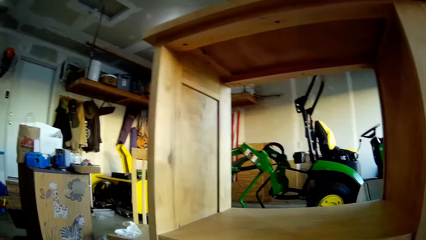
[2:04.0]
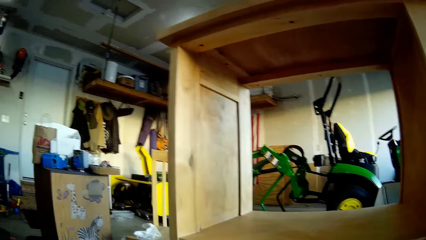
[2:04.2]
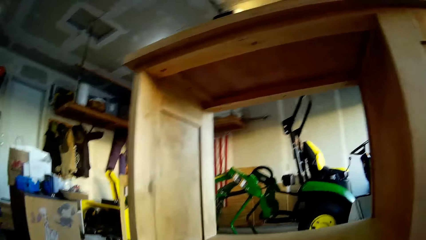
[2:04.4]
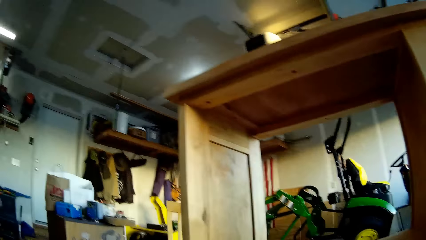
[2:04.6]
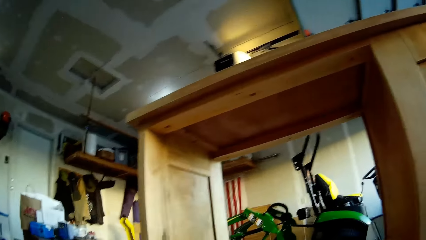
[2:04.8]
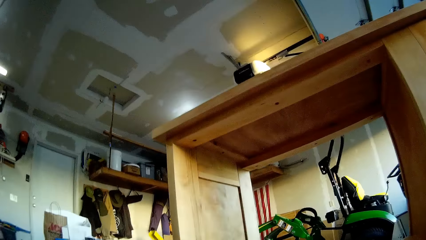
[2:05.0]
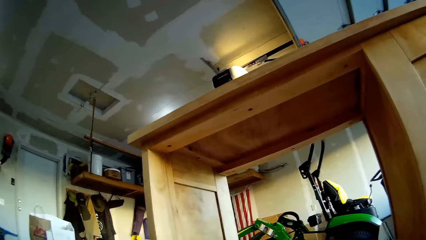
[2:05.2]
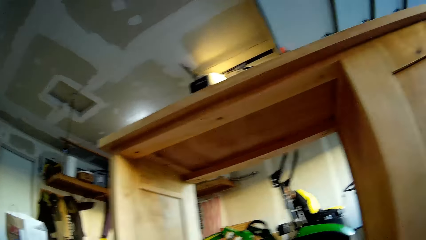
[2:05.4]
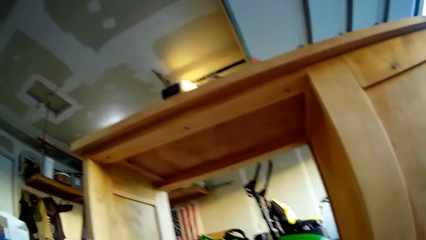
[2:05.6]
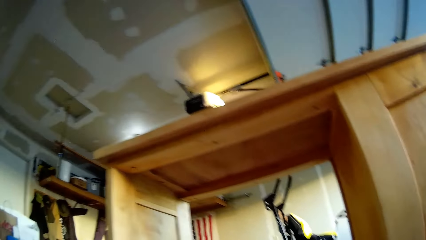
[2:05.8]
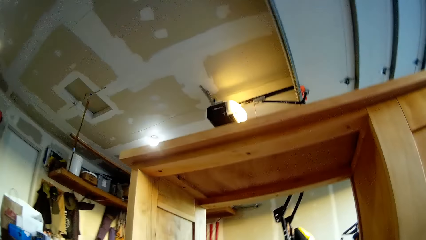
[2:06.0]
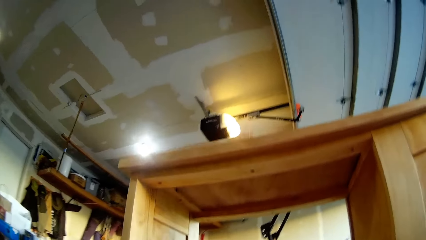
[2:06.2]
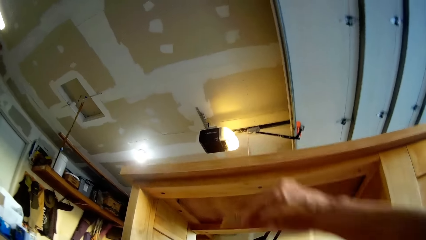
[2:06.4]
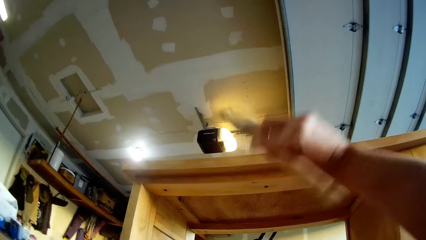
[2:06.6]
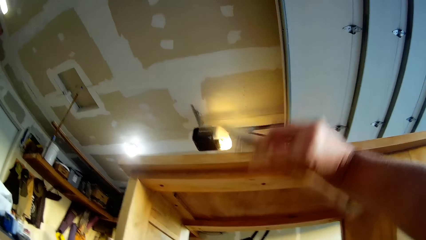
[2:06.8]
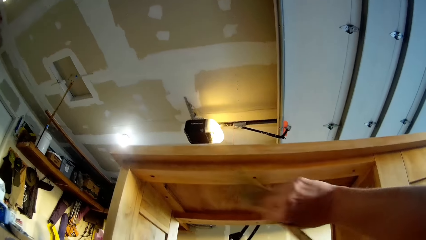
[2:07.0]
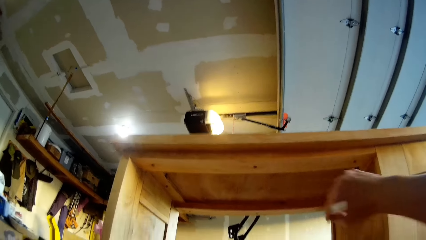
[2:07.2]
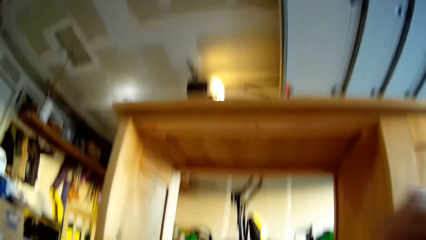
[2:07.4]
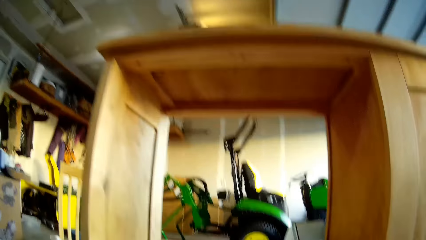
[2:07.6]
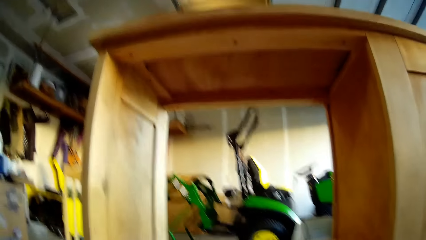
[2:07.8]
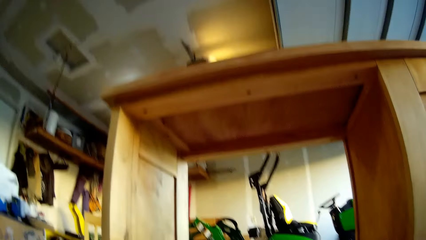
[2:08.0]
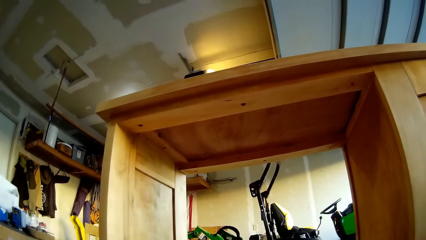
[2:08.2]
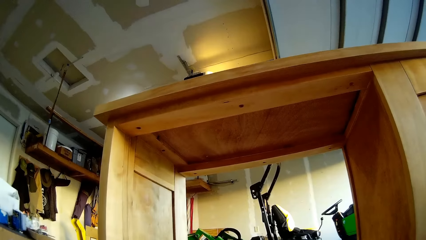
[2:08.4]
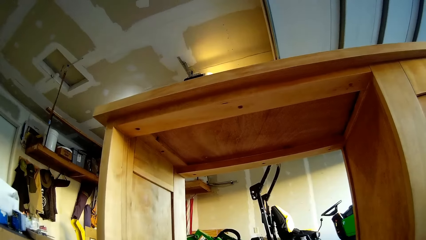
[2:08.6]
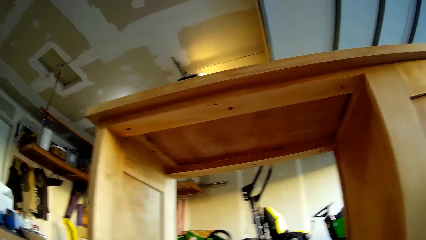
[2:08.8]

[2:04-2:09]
The camera wearer dusts the shelf.

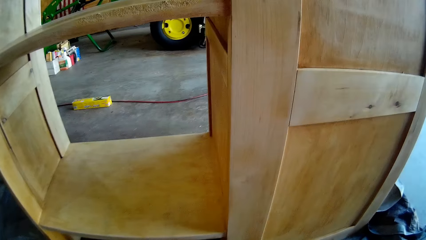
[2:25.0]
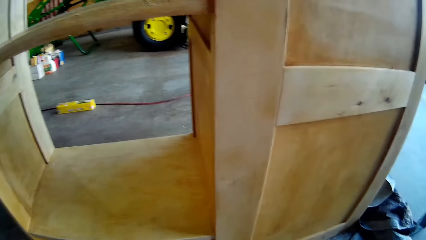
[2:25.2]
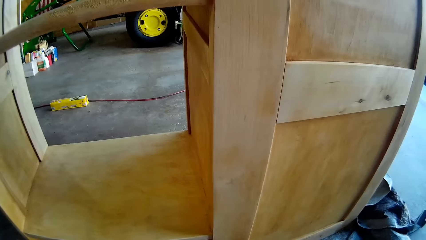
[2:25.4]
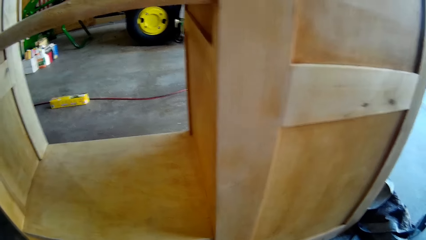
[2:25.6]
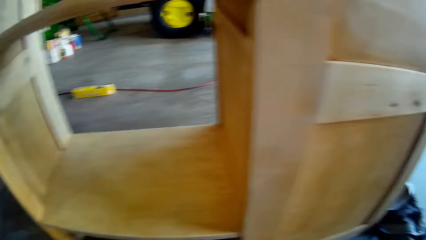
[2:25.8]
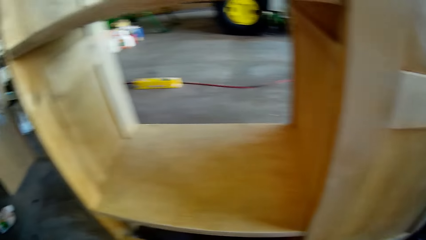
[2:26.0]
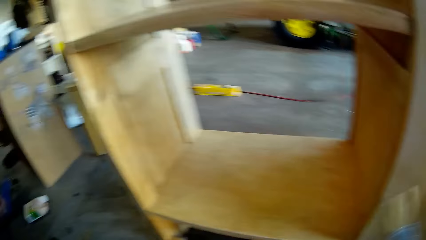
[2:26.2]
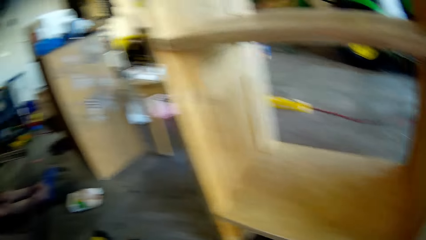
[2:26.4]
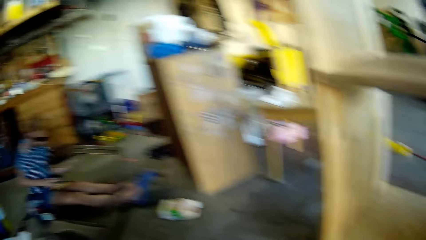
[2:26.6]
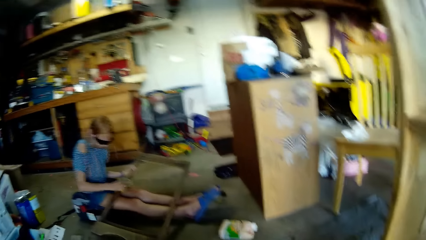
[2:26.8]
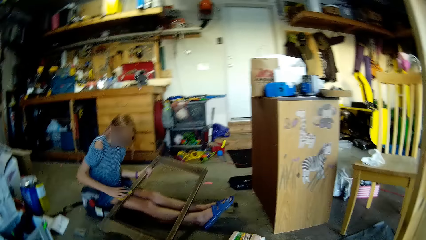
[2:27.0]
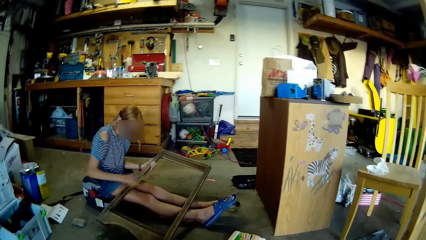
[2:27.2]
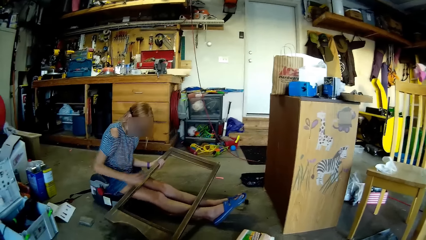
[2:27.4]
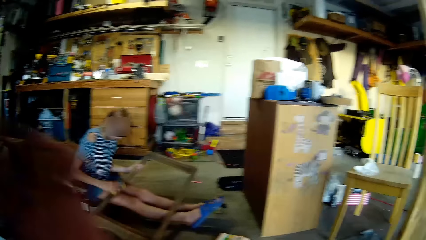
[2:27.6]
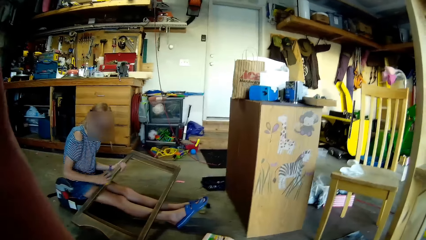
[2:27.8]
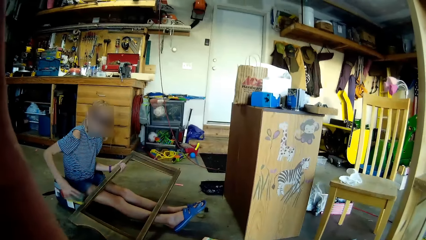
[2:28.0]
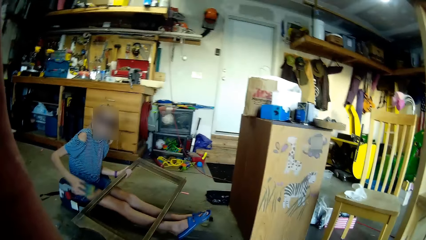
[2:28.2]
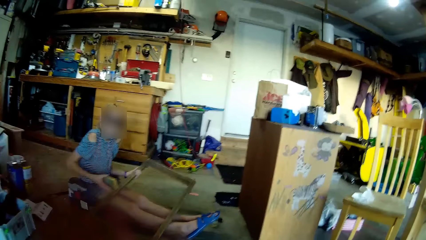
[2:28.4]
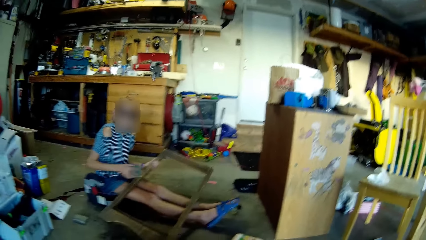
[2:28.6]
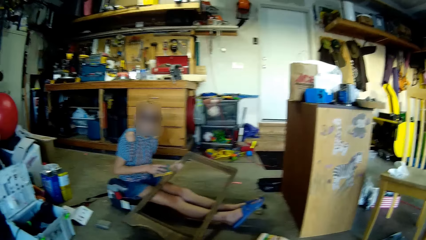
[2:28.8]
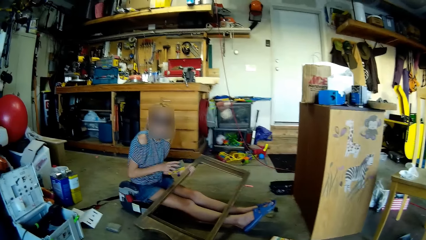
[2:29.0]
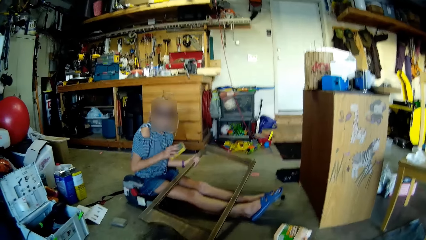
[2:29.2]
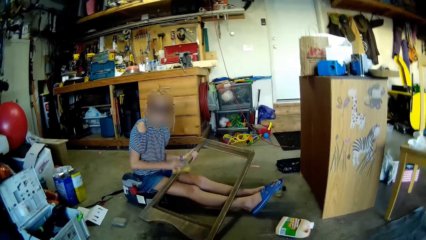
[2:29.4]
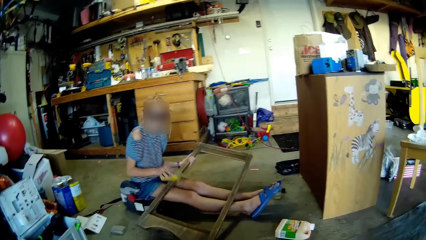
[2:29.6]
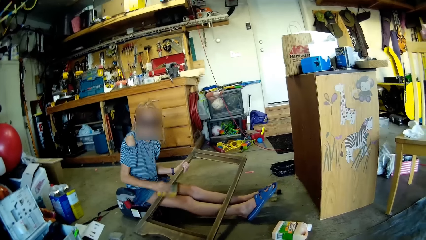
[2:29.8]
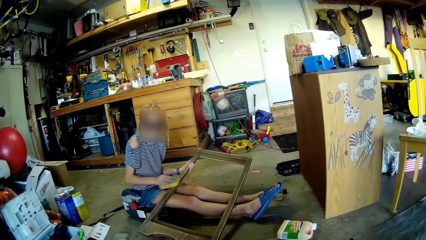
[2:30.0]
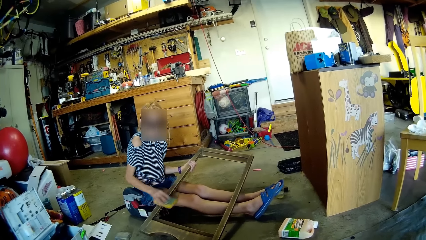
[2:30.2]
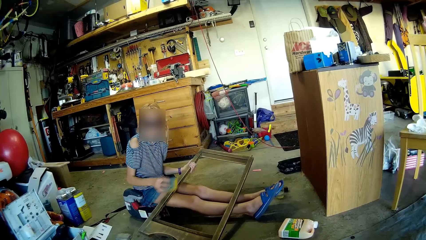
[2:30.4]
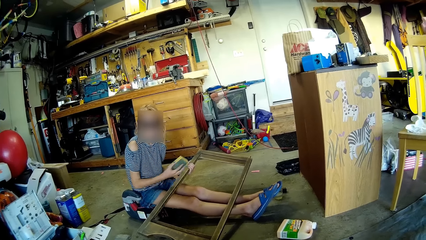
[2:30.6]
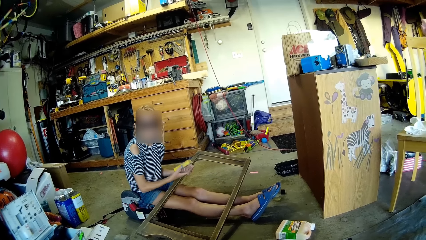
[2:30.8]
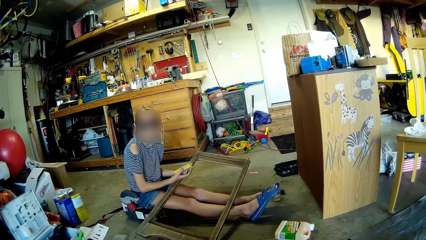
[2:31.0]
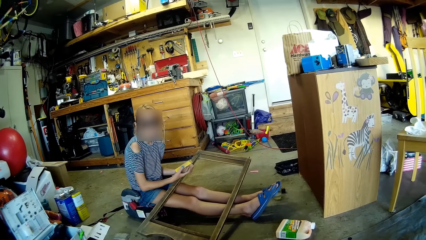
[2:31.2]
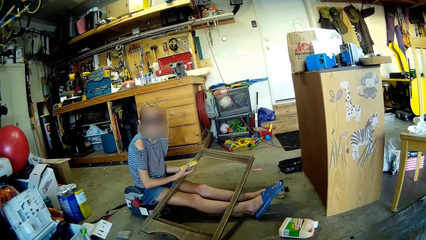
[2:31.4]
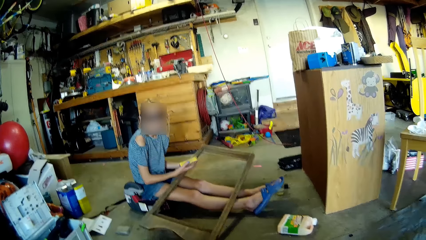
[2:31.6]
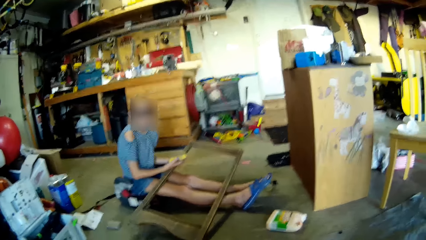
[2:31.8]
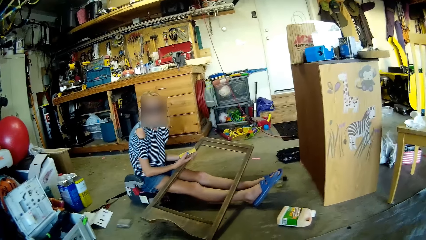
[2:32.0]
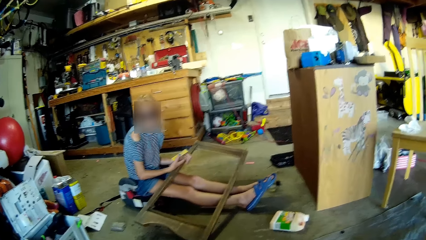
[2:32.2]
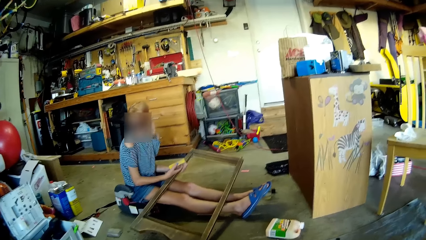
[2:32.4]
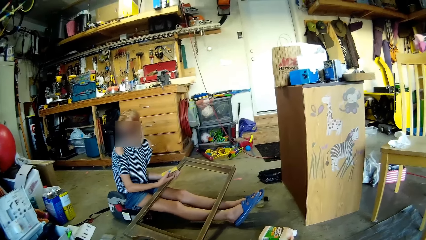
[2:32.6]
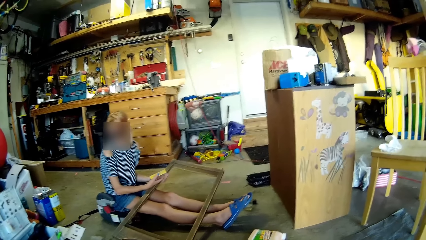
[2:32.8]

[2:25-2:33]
The camera wearer talks to a lady and looks to the lady. The lady smoothens a wood with a sandpaper.

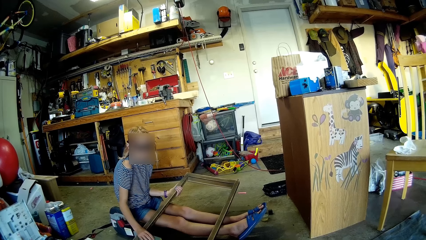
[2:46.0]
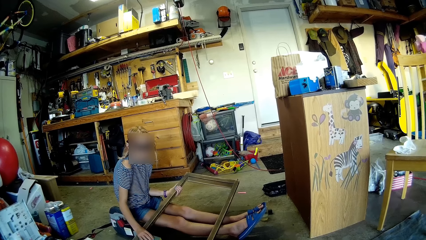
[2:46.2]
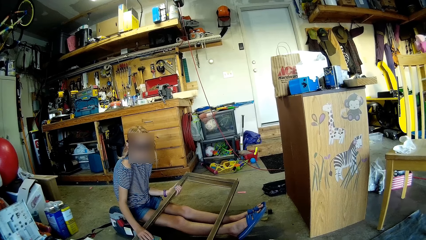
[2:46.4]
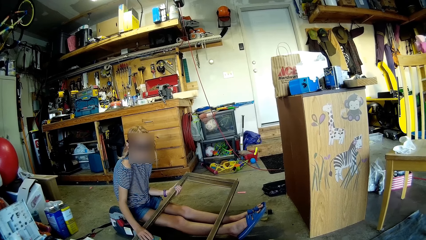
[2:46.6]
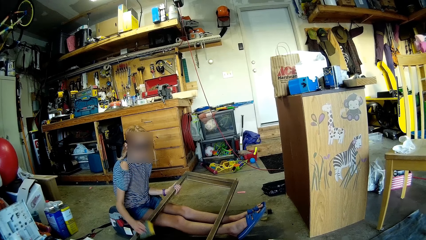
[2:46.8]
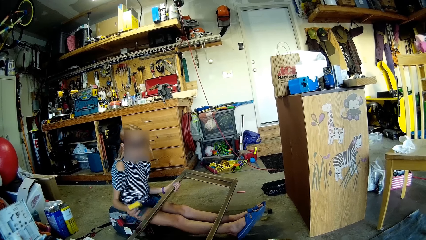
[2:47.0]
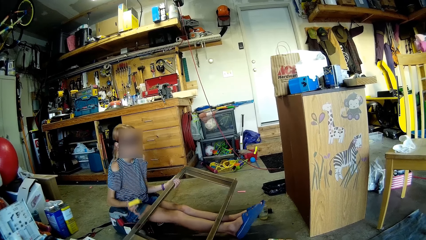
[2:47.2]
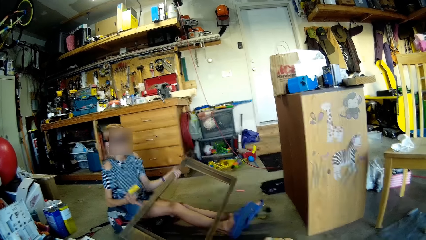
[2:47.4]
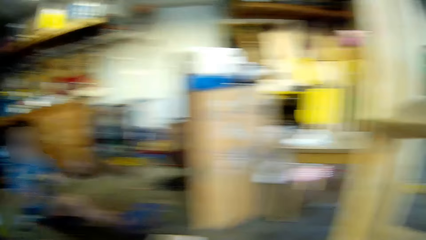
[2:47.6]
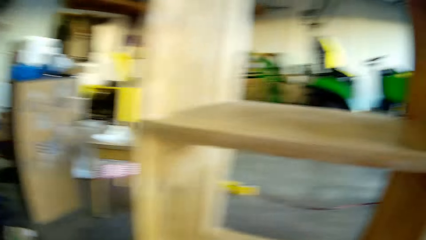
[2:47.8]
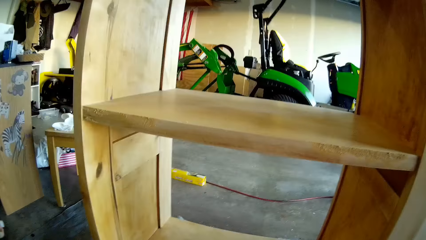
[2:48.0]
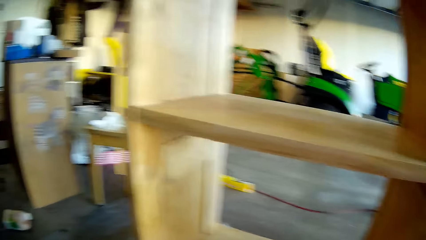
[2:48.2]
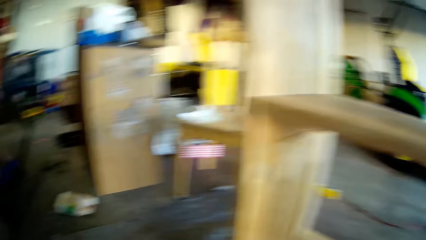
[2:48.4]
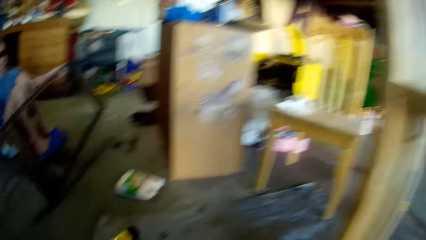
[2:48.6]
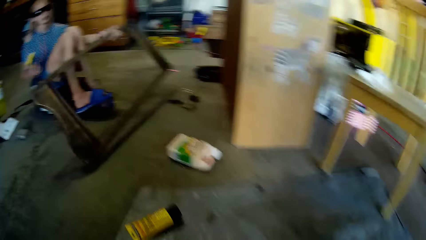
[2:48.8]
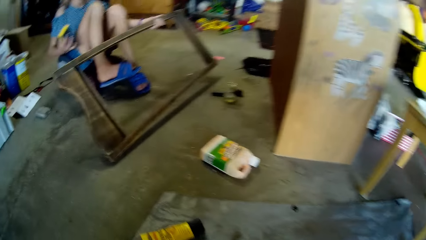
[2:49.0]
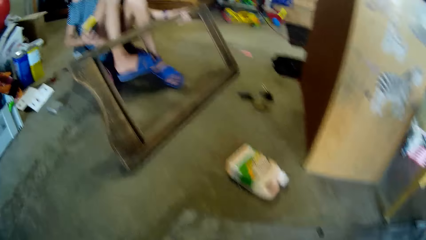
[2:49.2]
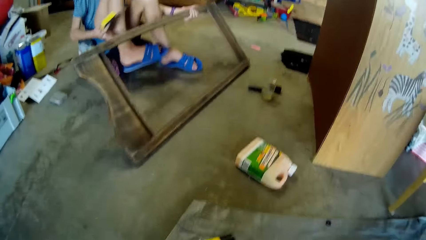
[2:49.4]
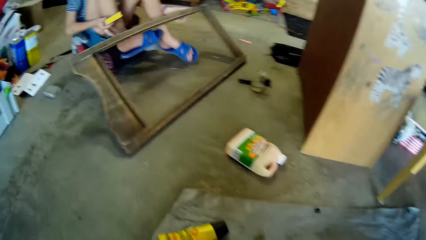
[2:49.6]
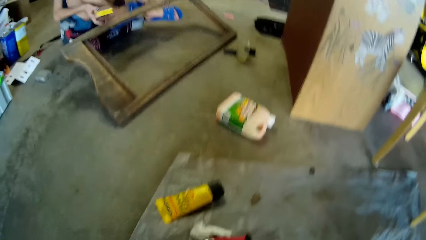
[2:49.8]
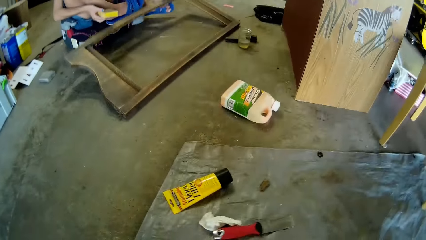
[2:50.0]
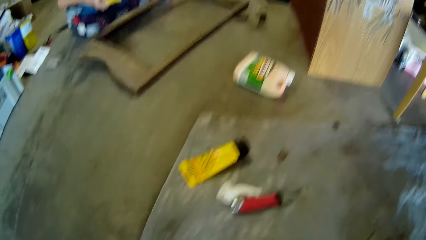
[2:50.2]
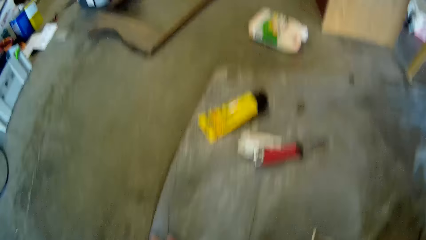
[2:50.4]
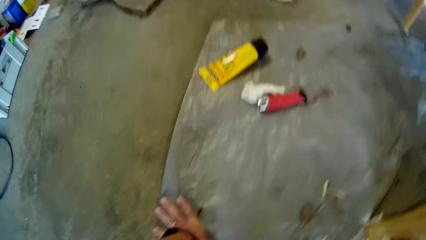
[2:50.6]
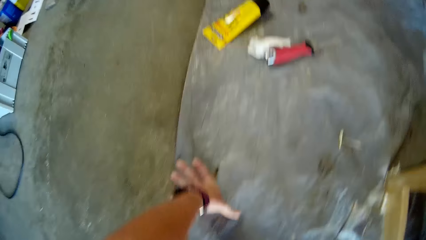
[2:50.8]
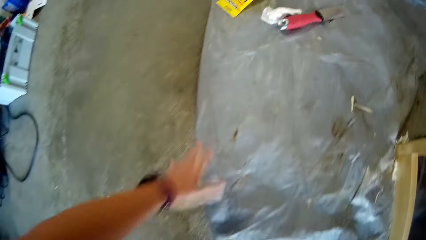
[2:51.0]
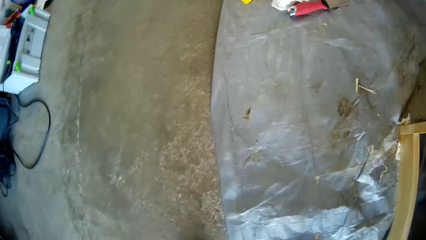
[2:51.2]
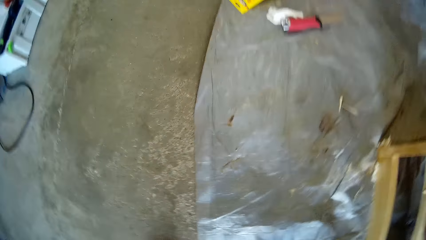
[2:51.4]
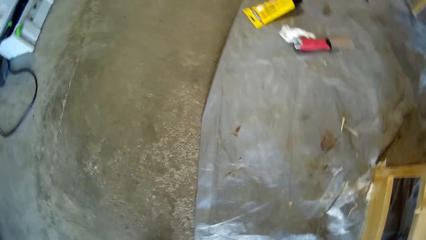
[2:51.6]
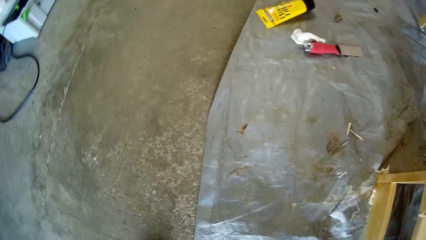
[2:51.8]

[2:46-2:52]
A lady looks around. The lady raises a wood frame. The camera wearer looks around.
